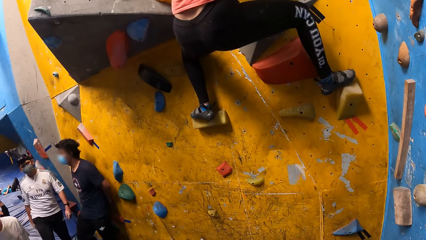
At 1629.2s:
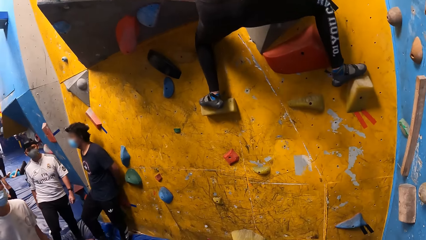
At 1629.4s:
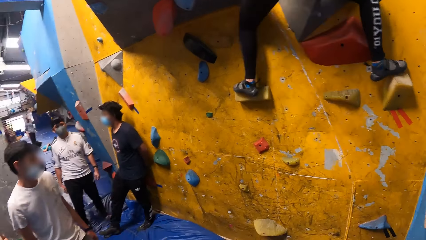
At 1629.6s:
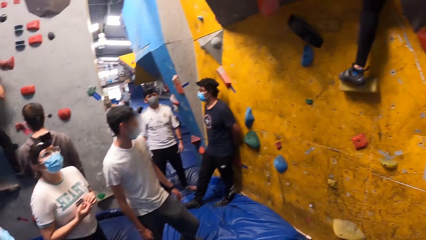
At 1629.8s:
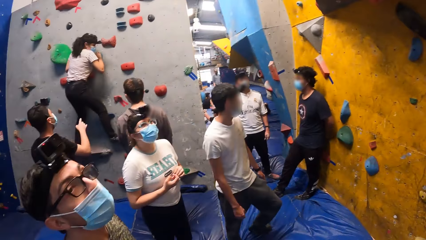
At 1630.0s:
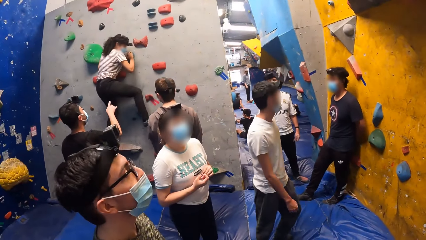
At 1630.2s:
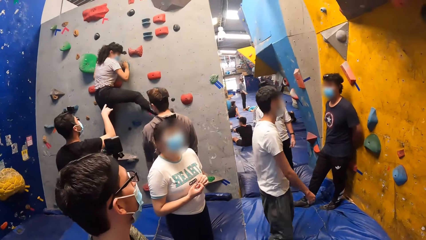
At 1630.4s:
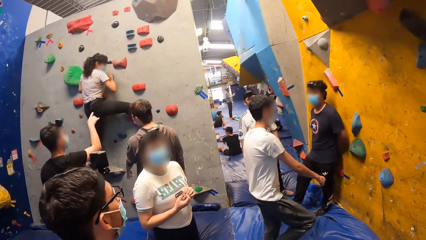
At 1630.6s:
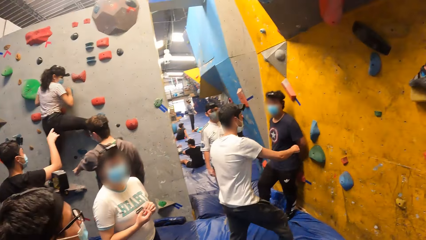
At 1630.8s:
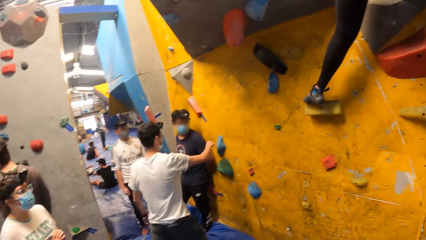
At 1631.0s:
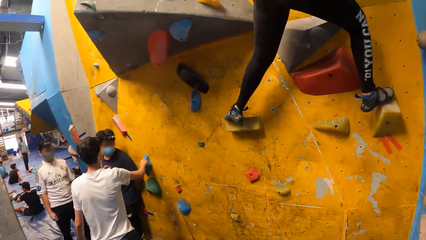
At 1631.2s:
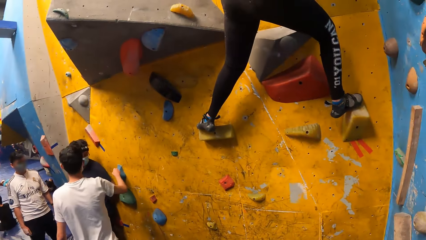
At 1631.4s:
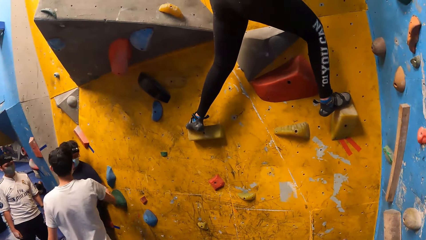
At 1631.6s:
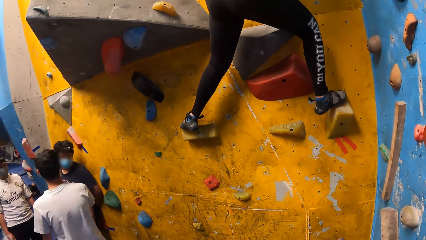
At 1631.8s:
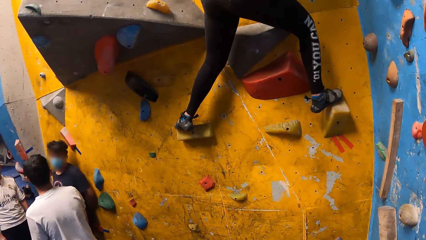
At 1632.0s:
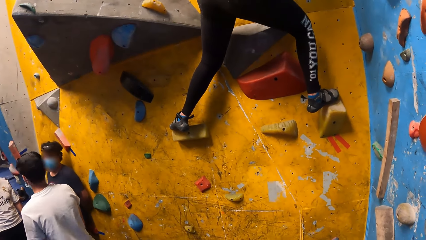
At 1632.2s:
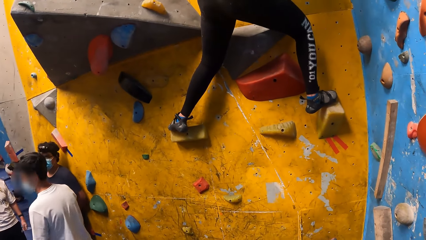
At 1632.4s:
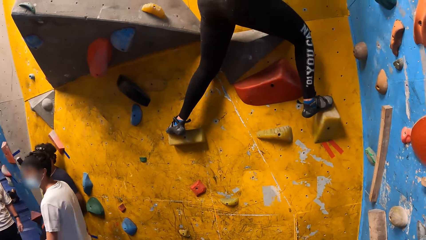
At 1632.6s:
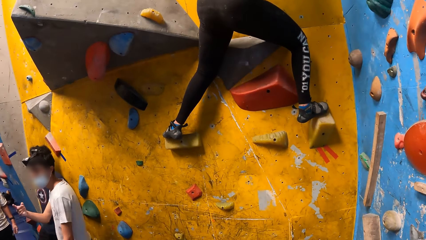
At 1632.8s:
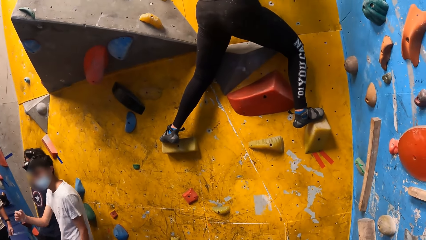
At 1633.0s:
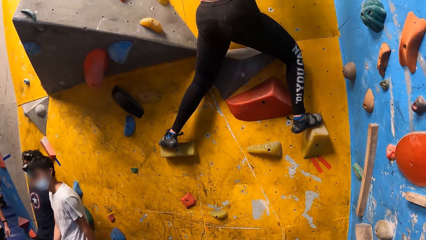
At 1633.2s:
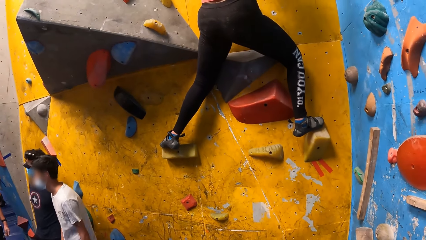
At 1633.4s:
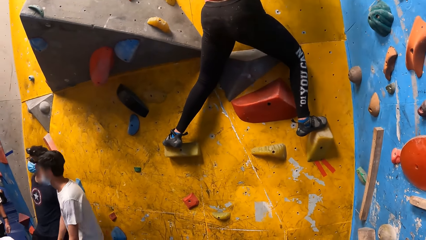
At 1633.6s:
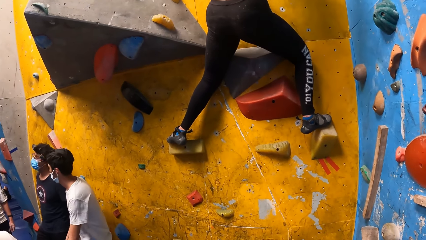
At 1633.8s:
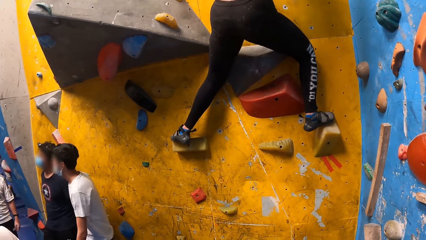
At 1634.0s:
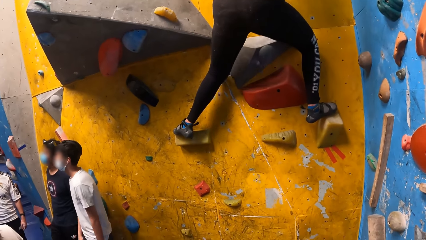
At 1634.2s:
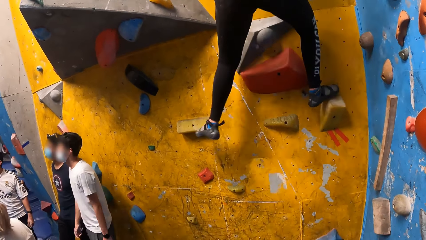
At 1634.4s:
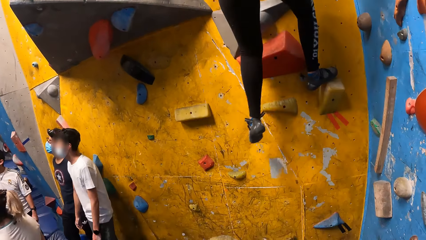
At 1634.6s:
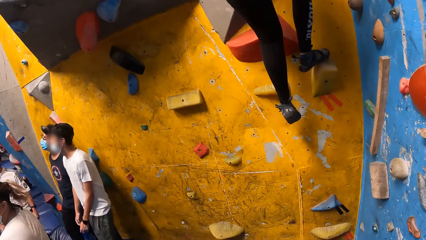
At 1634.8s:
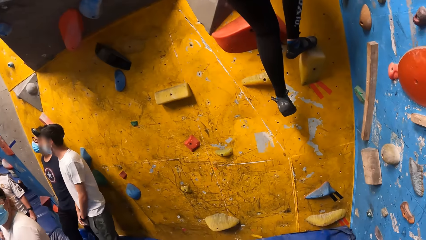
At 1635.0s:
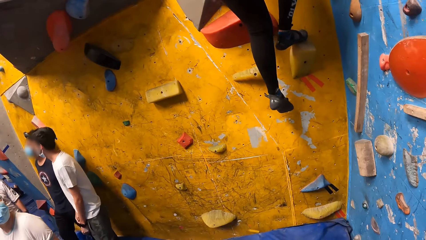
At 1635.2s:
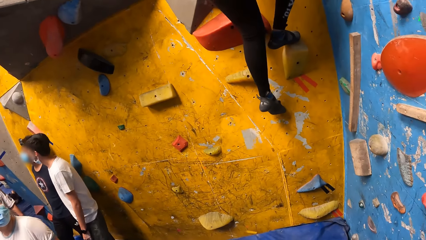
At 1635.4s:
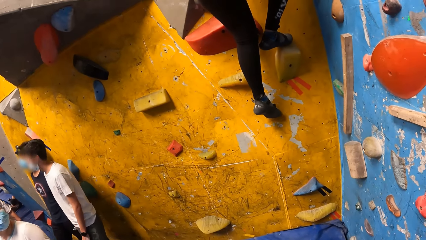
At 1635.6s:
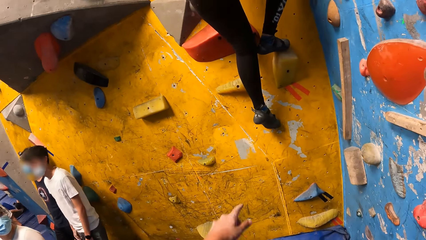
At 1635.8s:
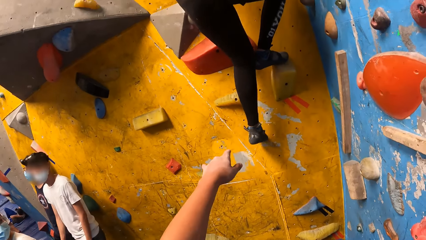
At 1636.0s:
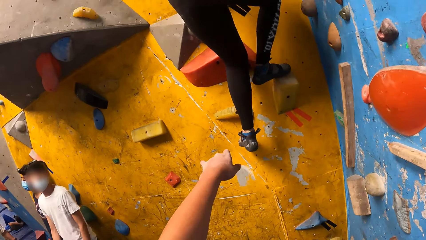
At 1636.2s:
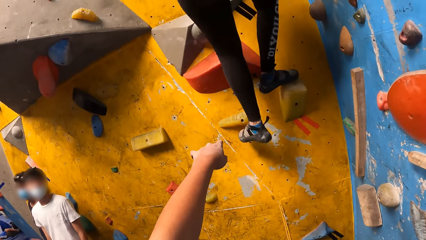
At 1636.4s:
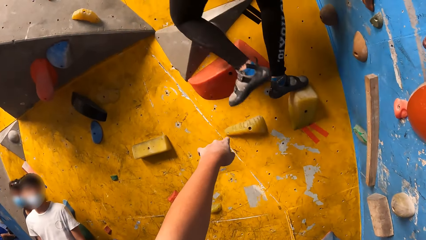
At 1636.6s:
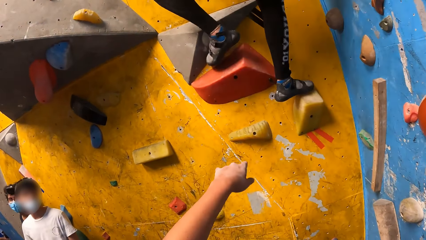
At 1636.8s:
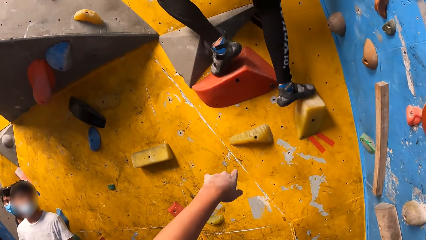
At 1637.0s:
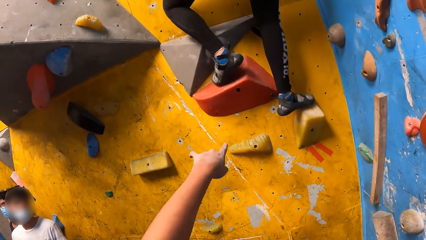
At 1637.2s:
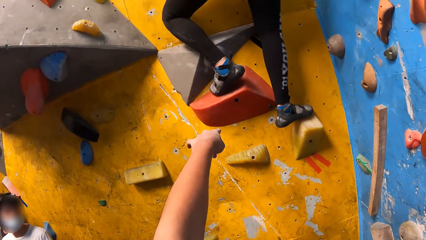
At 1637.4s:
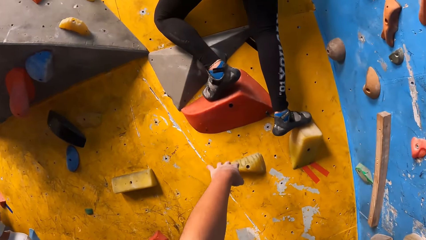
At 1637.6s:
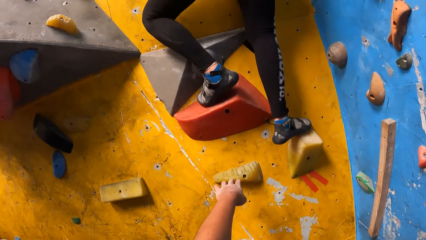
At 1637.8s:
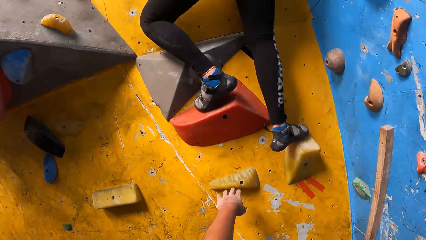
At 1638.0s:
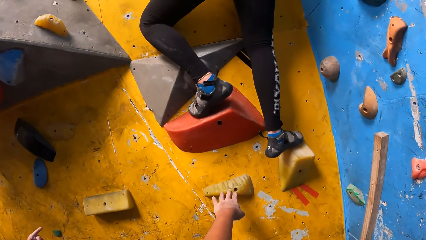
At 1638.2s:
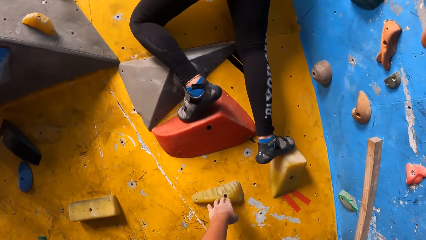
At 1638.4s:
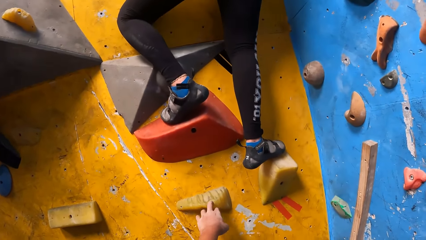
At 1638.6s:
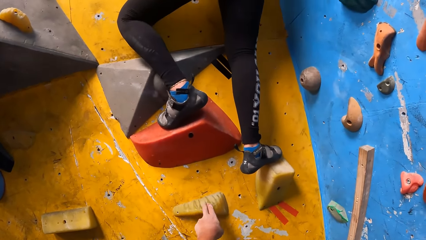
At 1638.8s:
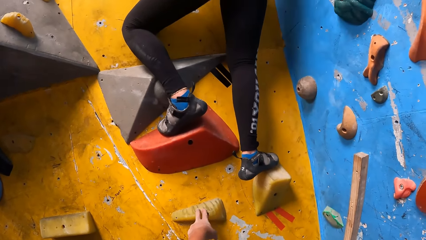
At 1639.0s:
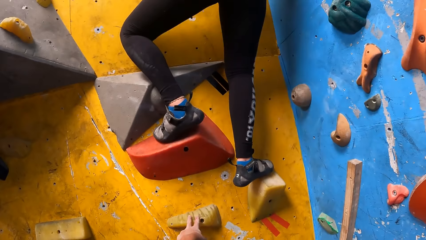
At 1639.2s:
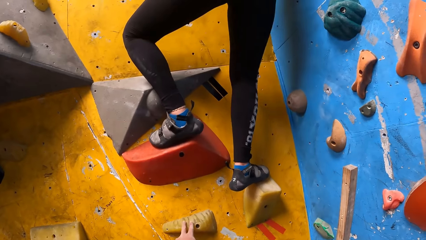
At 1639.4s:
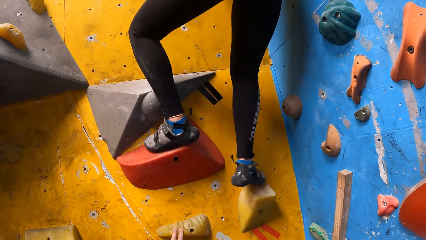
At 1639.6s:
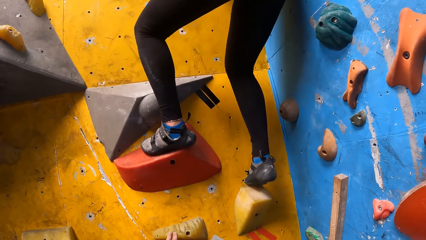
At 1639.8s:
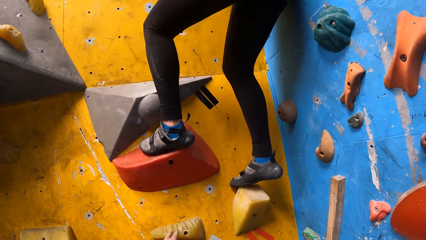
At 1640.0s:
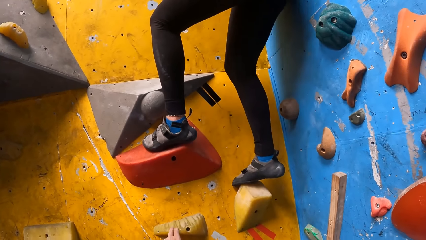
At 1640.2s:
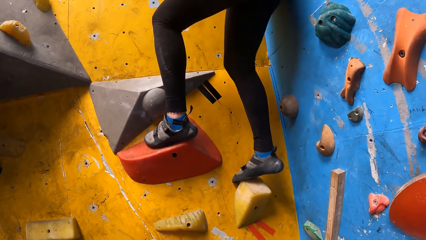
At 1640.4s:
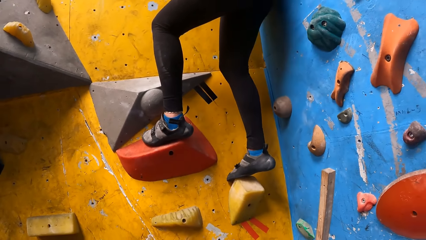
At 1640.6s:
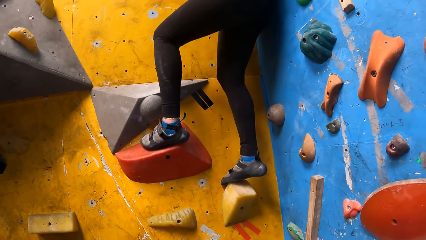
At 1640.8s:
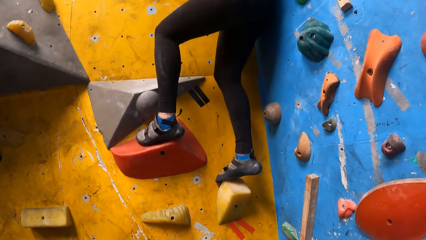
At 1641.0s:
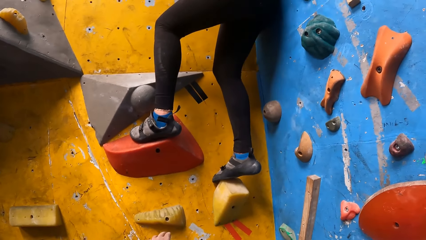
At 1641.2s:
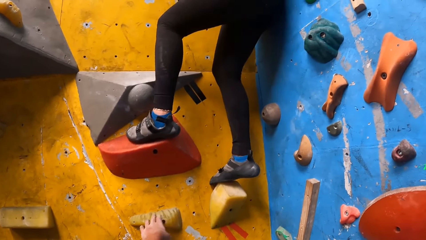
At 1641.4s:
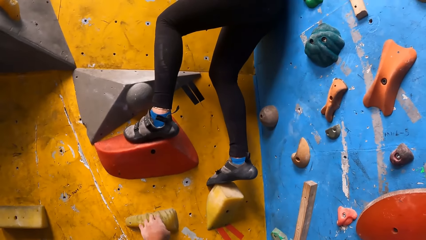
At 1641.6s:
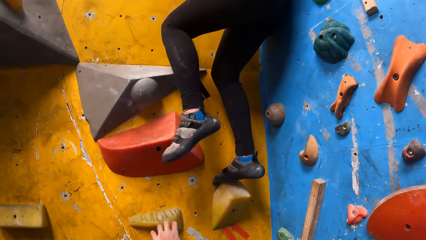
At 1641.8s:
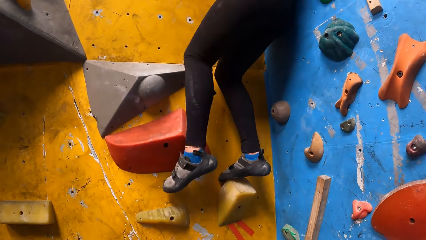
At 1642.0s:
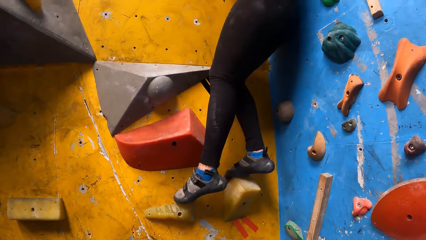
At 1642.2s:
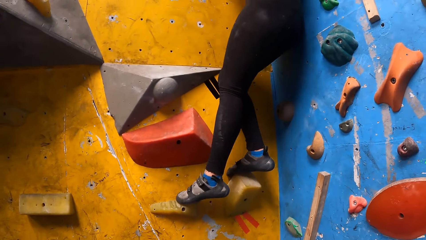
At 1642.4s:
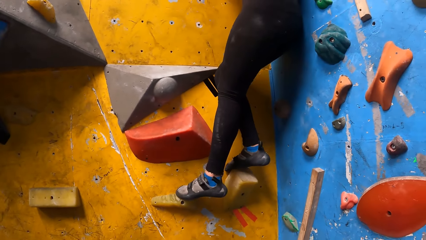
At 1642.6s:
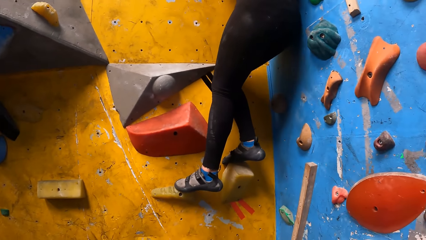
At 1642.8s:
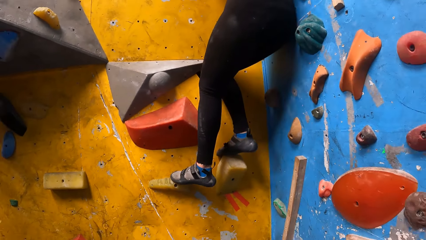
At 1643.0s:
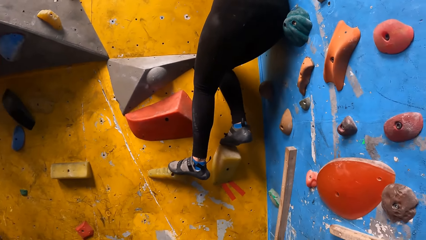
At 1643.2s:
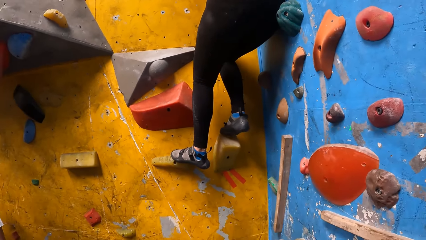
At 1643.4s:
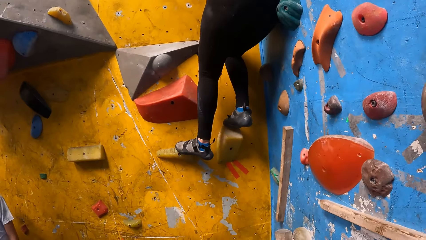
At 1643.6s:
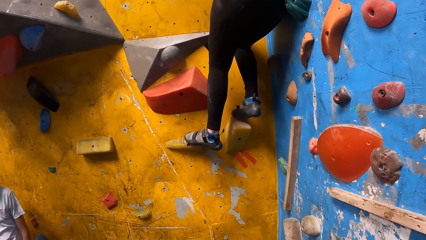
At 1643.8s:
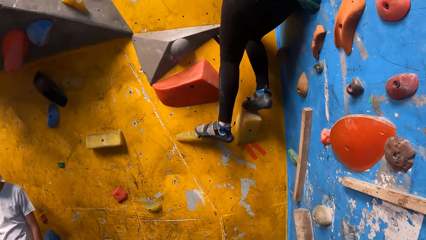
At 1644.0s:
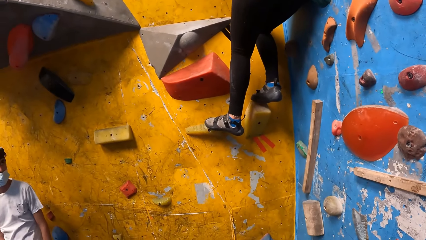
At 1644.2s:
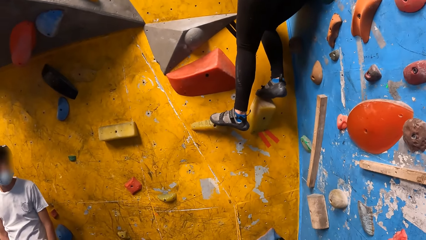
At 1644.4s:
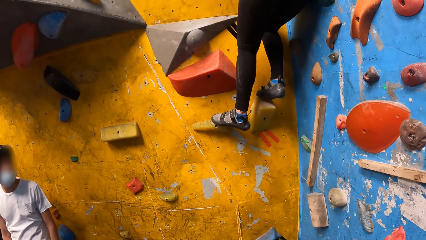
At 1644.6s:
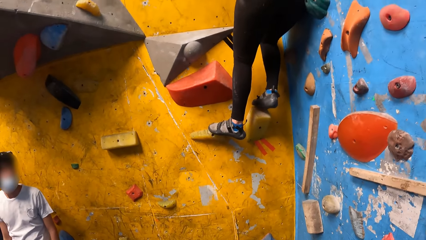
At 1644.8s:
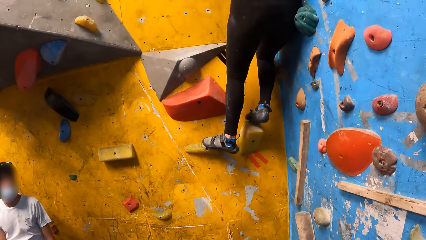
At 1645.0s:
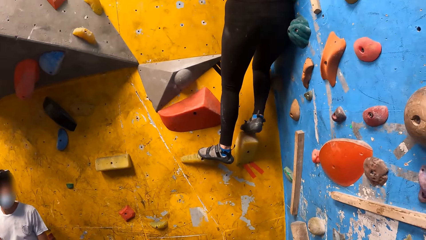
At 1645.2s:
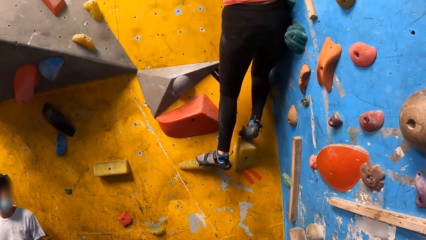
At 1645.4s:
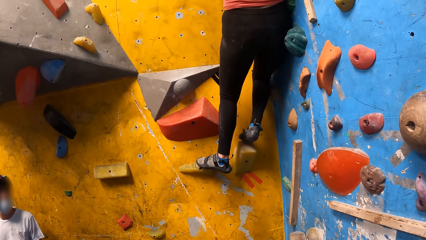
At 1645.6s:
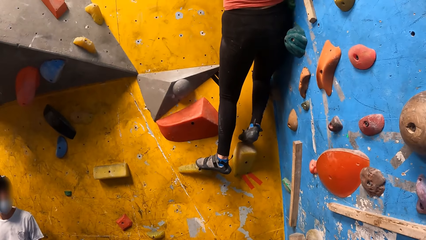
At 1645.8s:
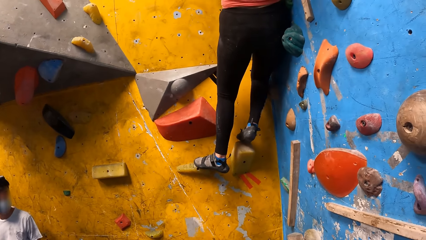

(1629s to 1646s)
A man touches the climbing hold on the bouldering wall with his right hand. The camera wearer points on a mountain rock. He interacts with a woman. The woman climbs on the mountain rock. The camera wearer taps the climbing hold on the bouldering wall with his left hand. The woman descends on the mountain rock.
